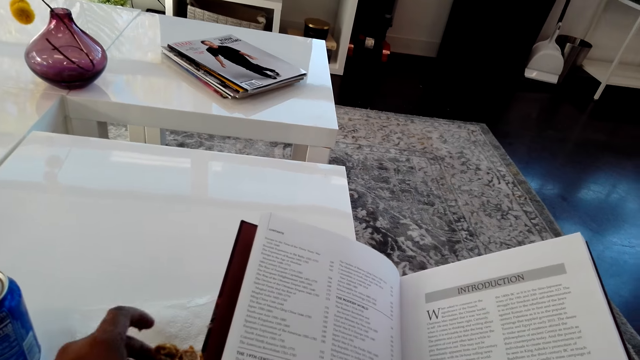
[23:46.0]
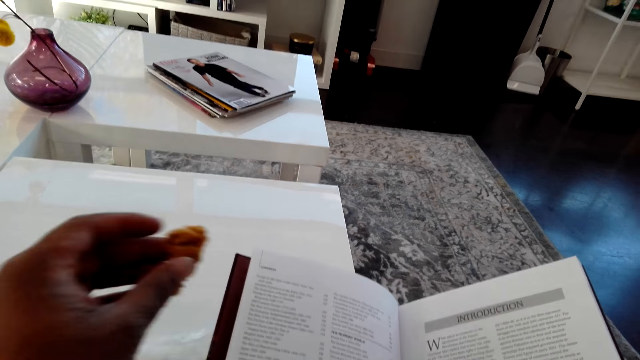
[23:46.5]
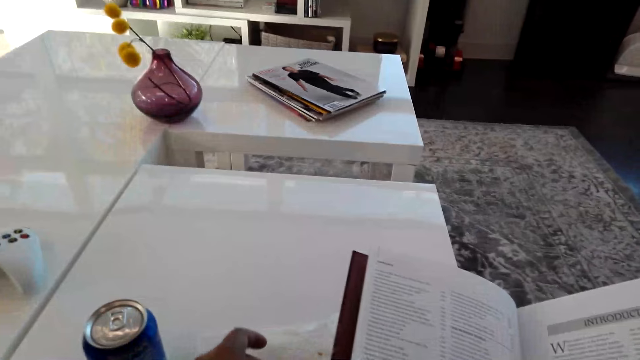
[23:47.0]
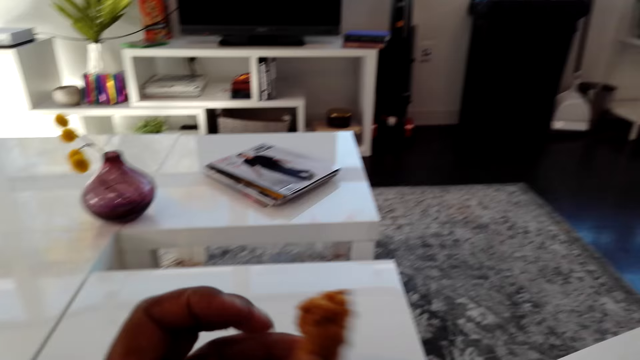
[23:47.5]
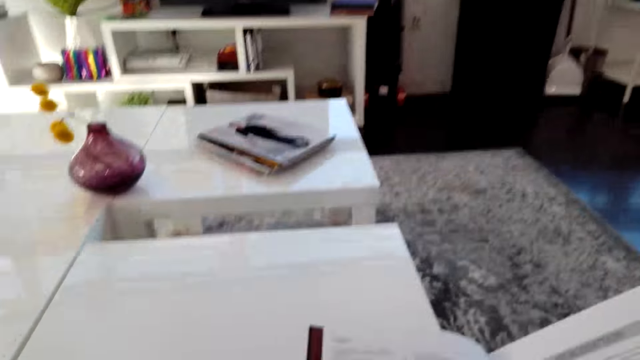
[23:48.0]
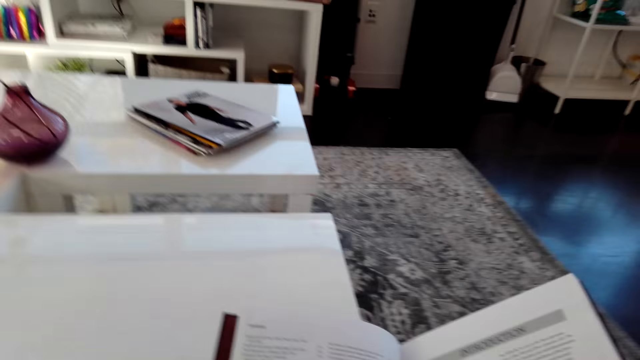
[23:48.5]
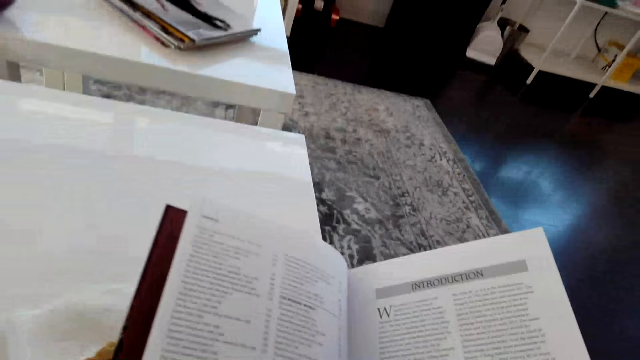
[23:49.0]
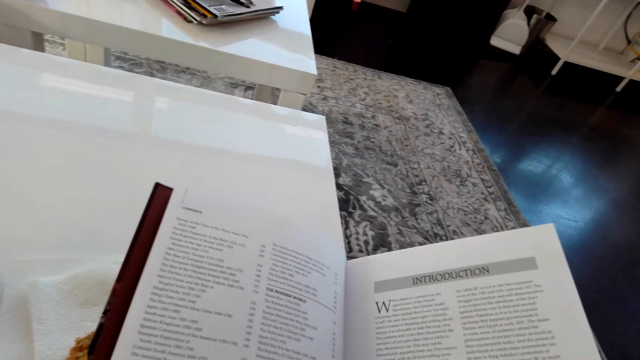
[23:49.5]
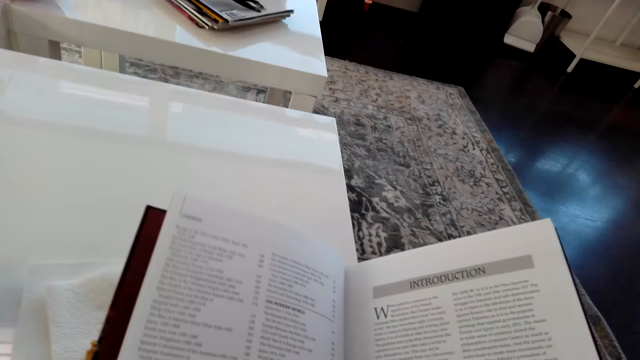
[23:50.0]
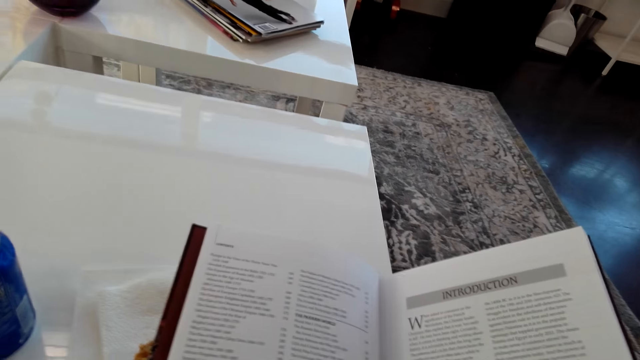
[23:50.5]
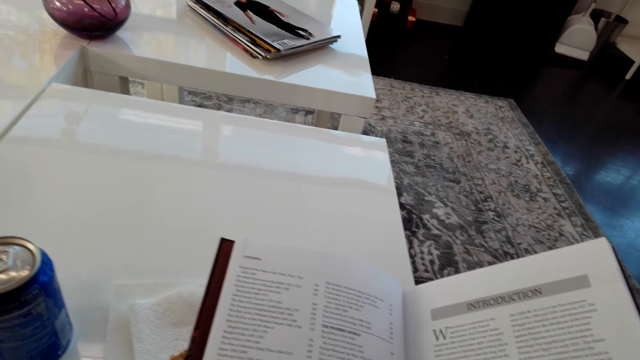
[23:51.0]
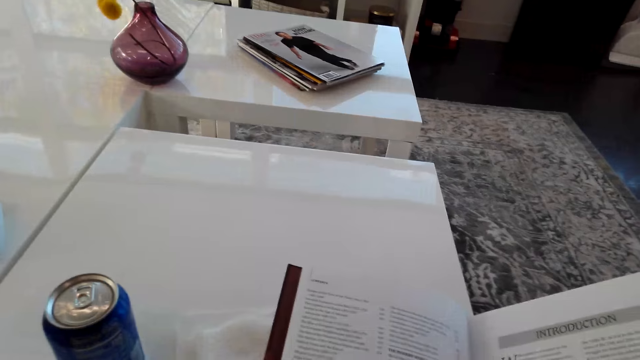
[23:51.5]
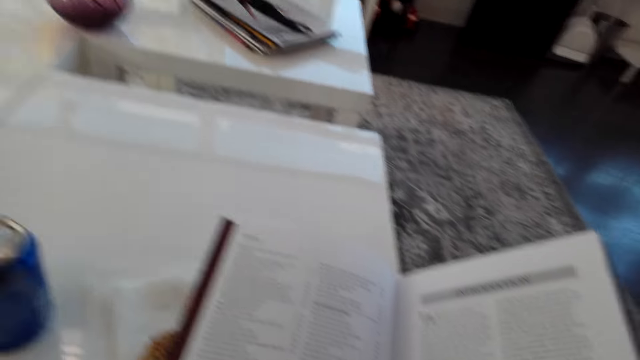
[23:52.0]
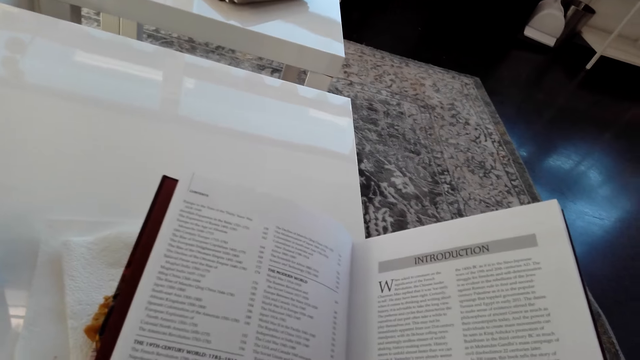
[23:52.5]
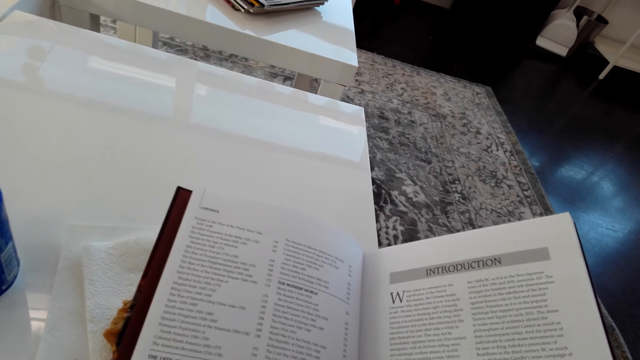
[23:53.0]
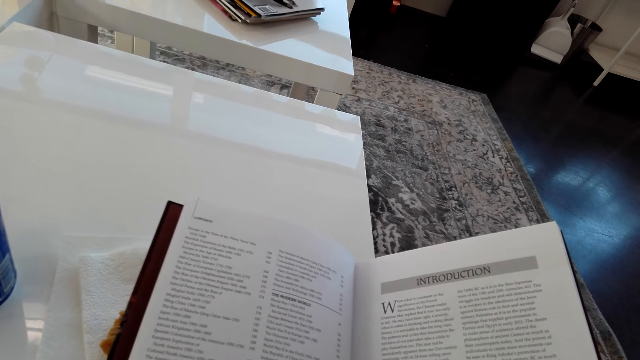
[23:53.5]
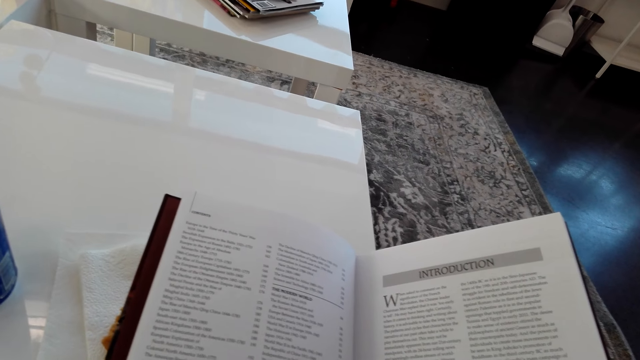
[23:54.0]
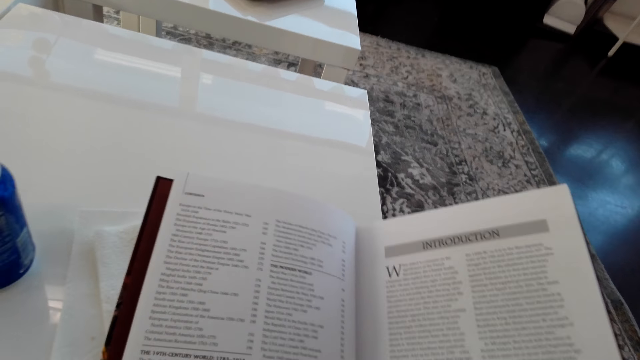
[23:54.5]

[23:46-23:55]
The camera wearer eats the cookies. They look at the book.

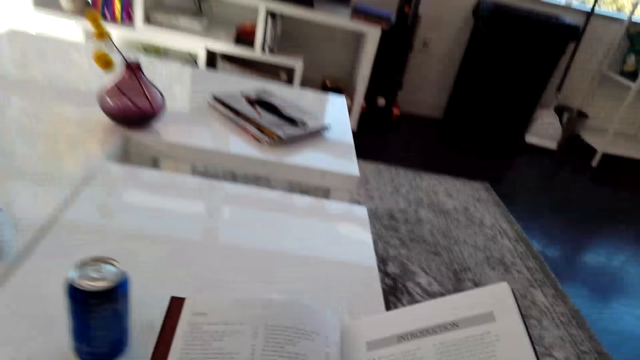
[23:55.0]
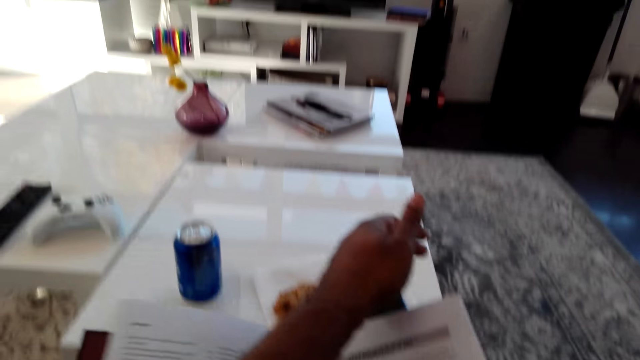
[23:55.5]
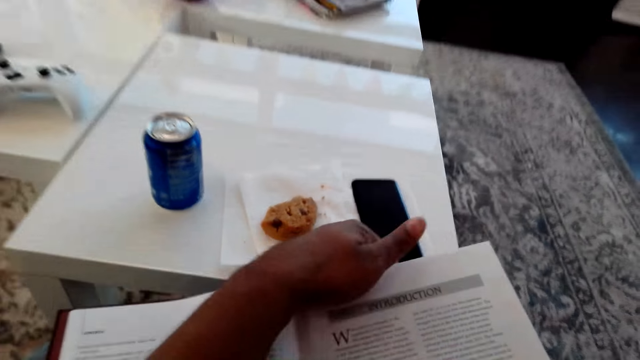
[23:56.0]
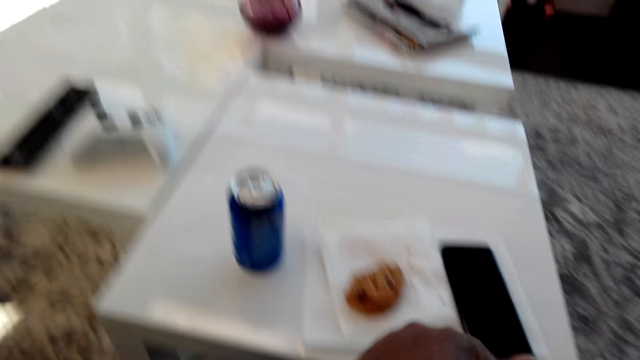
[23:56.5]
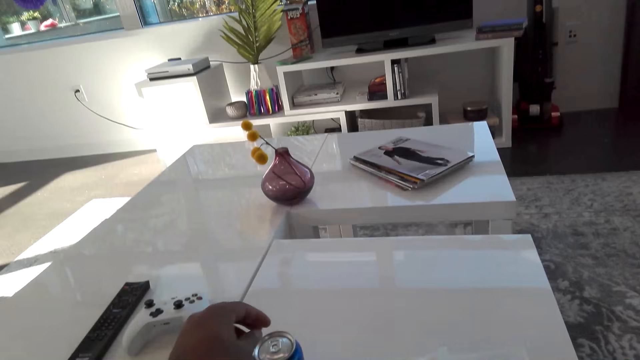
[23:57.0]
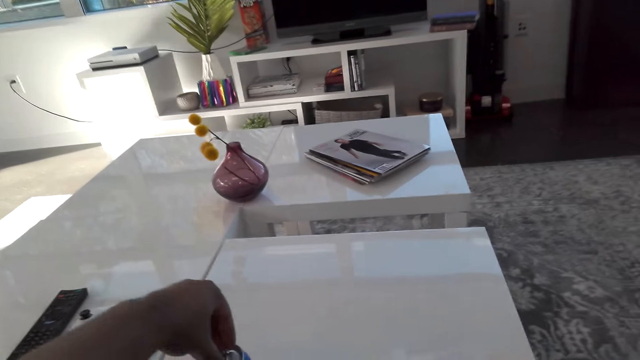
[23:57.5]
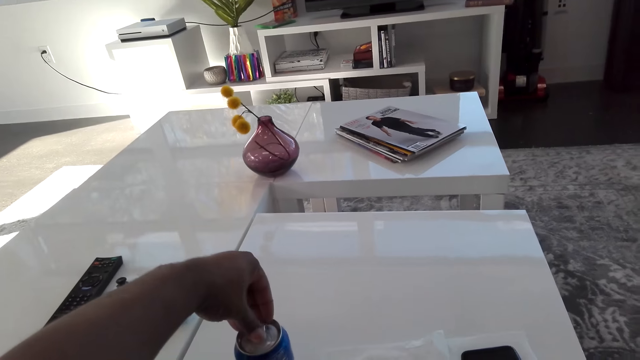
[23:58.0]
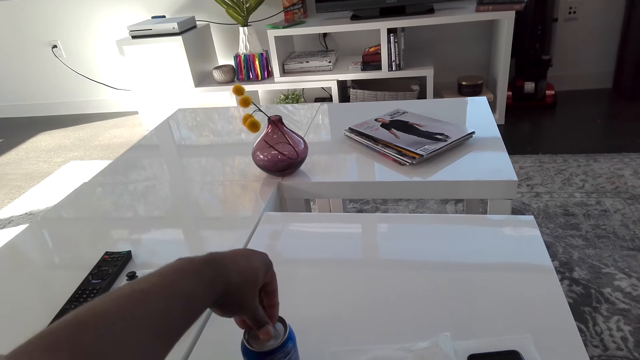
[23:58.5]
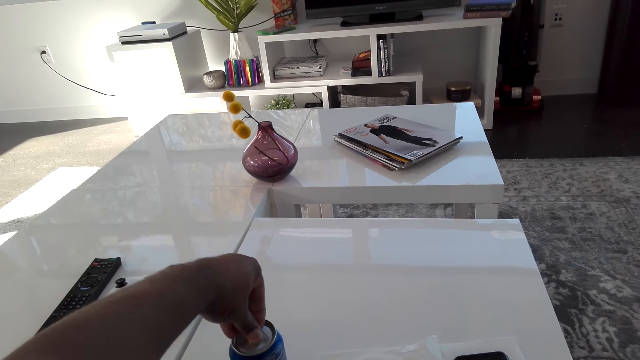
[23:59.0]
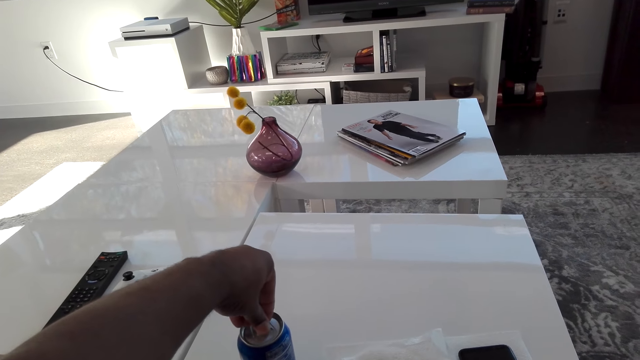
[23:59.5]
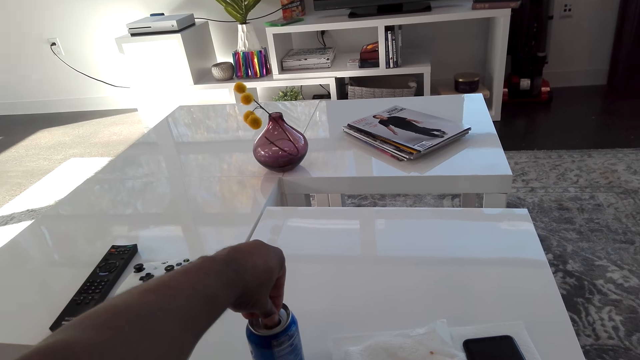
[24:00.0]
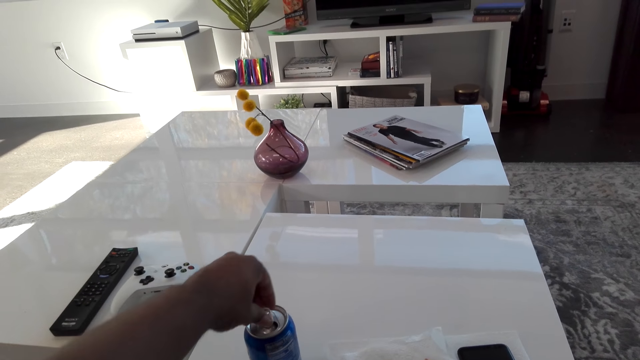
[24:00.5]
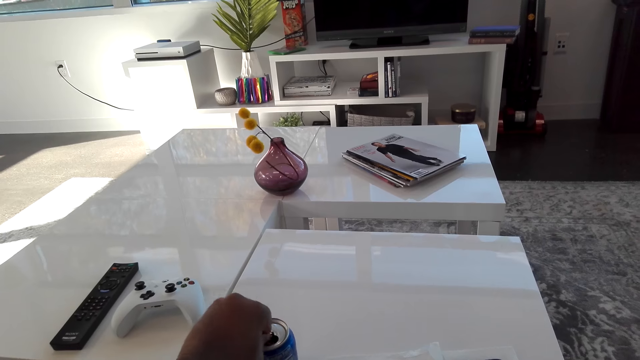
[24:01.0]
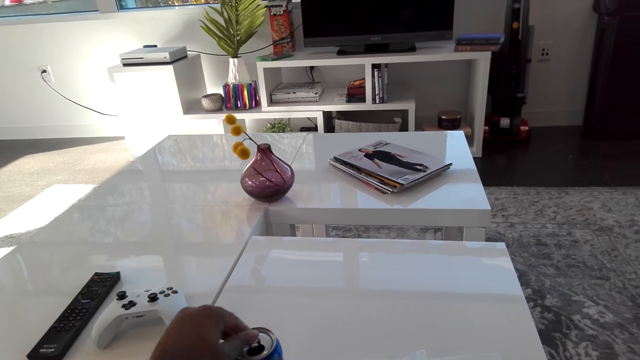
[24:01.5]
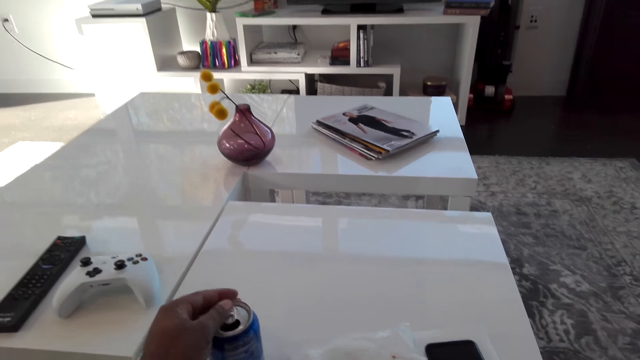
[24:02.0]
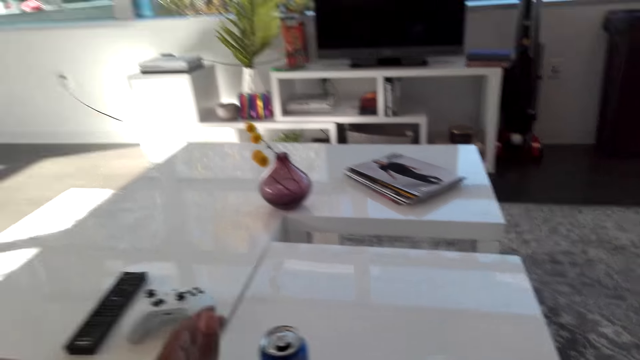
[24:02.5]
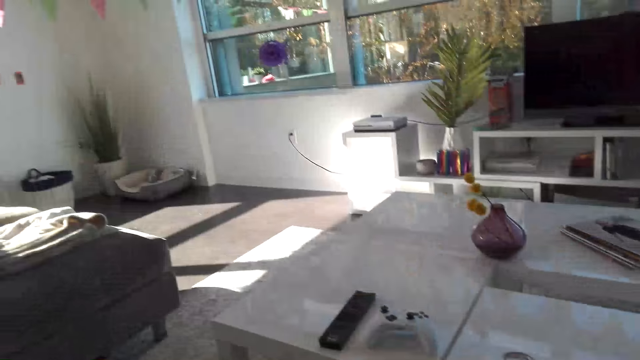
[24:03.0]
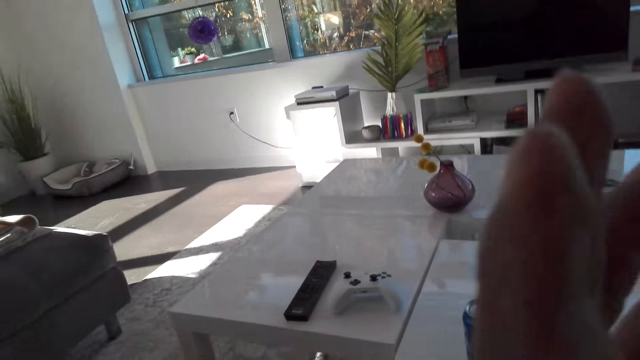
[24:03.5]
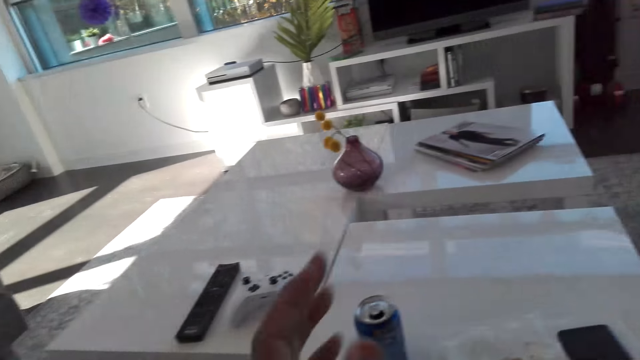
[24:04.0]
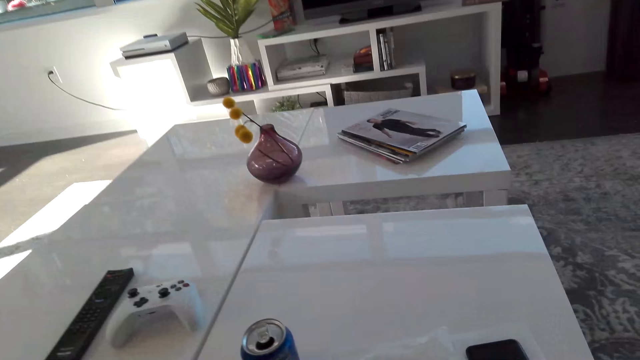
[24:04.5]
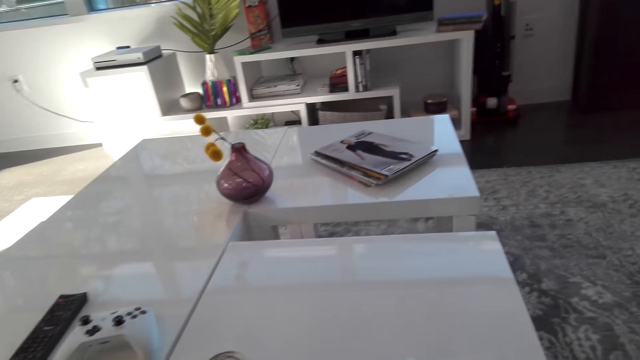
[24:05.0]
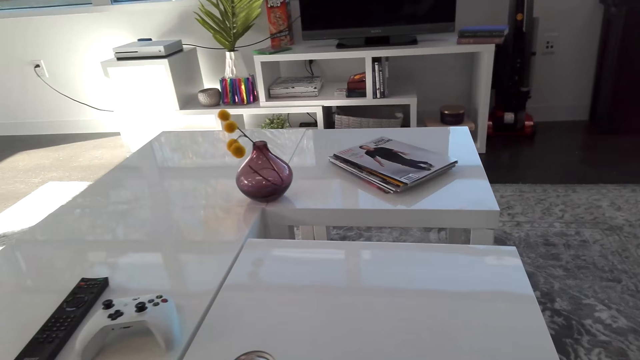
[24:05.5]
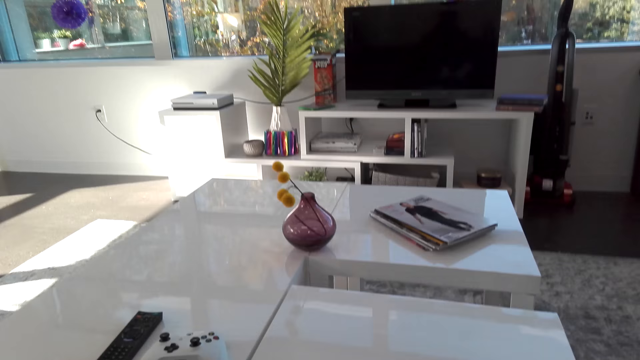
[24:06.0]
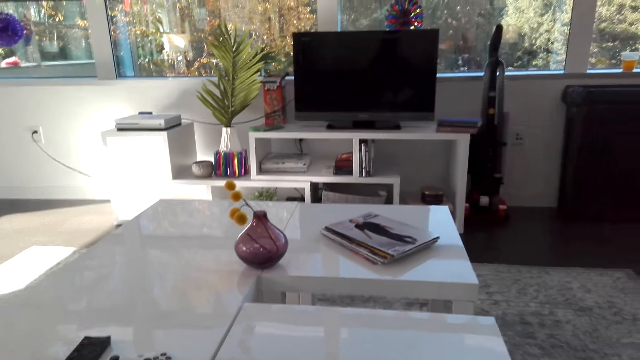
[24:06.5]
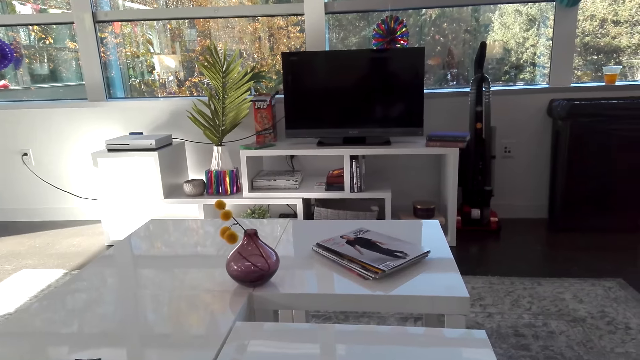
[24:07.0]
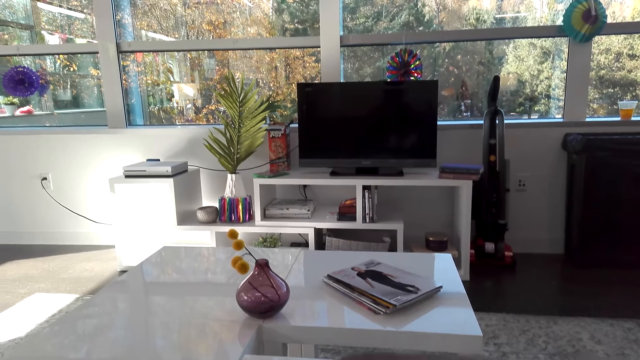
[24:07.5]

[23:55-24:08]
The camera wearer touches the book. He opens the soda can with his right hand.
